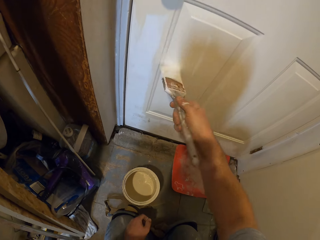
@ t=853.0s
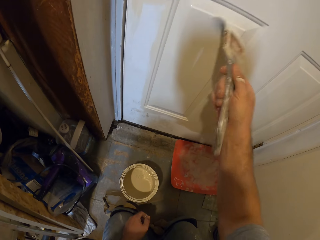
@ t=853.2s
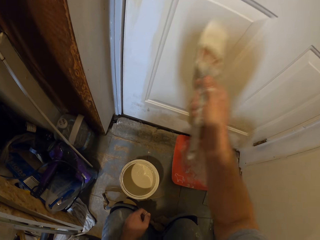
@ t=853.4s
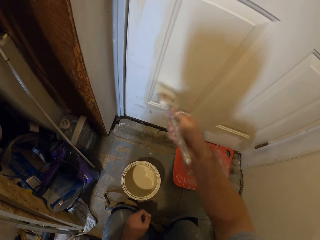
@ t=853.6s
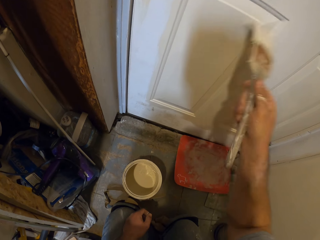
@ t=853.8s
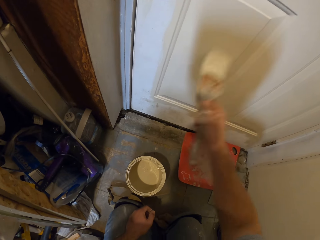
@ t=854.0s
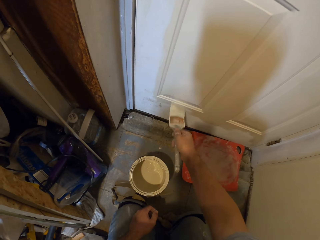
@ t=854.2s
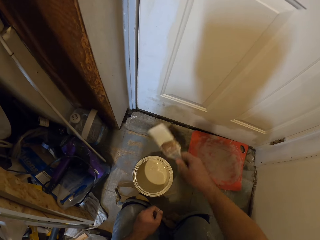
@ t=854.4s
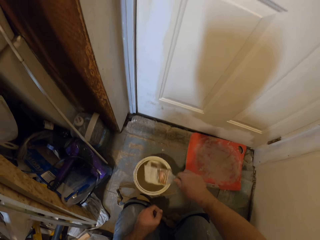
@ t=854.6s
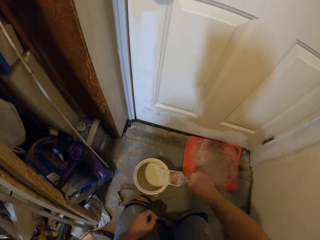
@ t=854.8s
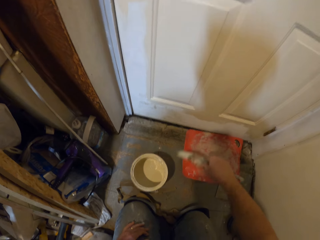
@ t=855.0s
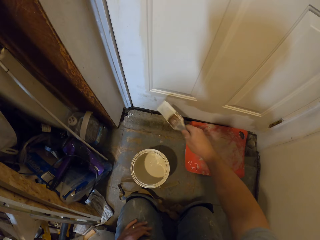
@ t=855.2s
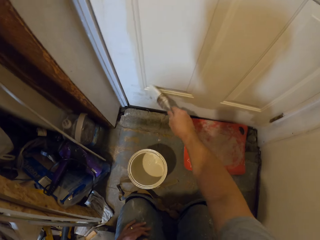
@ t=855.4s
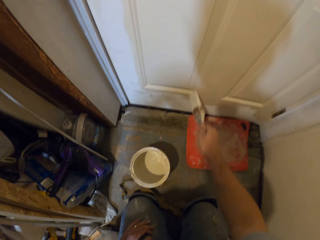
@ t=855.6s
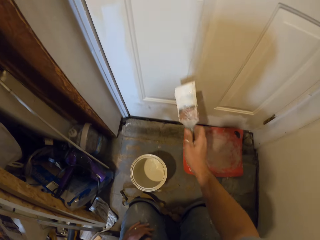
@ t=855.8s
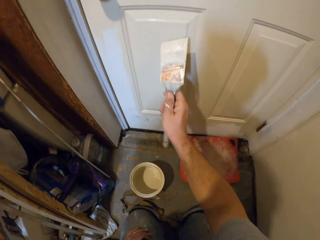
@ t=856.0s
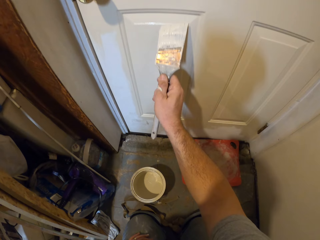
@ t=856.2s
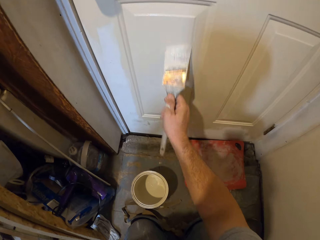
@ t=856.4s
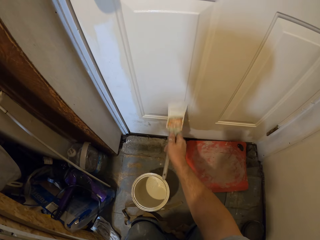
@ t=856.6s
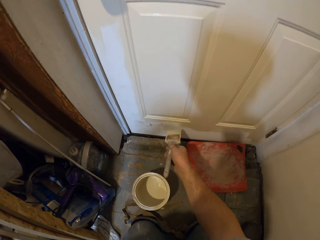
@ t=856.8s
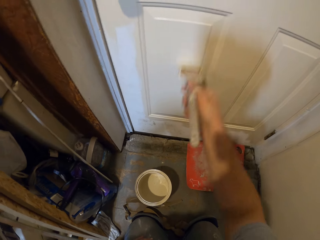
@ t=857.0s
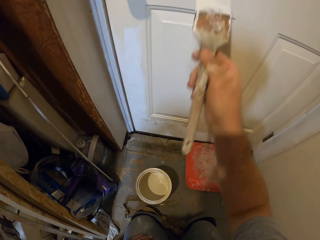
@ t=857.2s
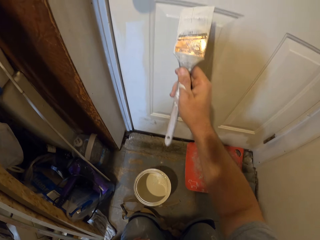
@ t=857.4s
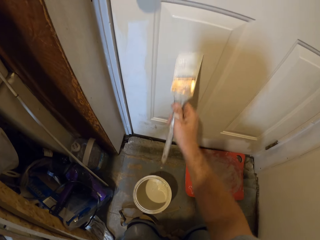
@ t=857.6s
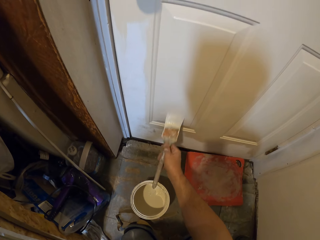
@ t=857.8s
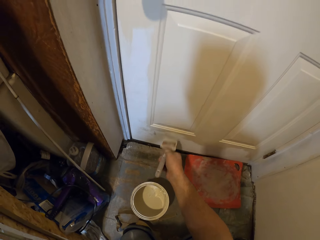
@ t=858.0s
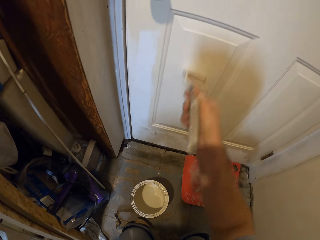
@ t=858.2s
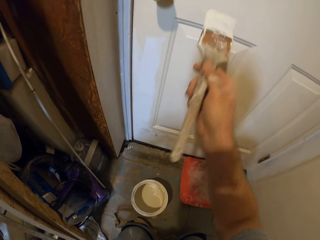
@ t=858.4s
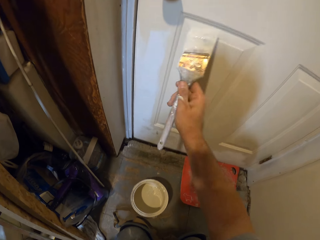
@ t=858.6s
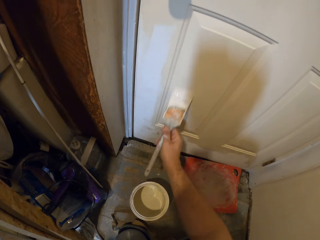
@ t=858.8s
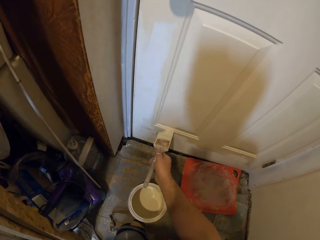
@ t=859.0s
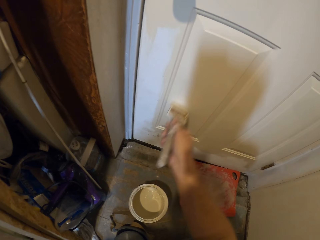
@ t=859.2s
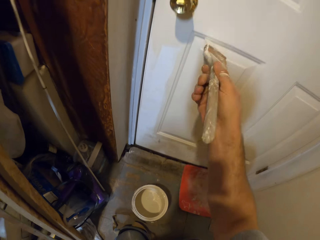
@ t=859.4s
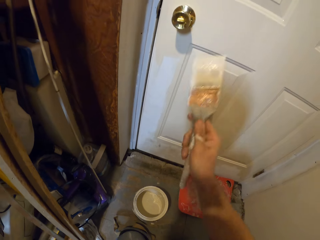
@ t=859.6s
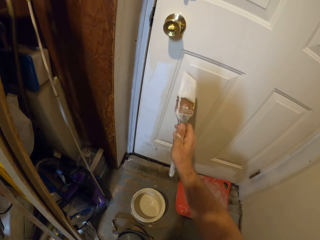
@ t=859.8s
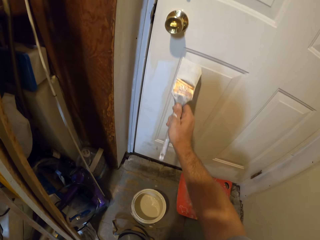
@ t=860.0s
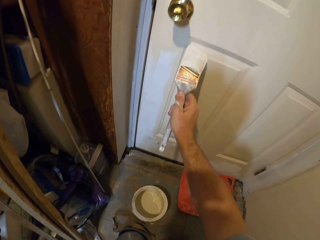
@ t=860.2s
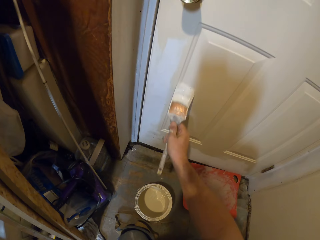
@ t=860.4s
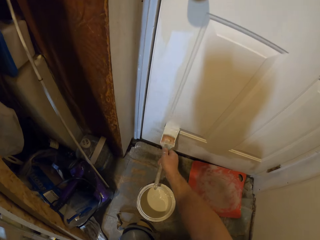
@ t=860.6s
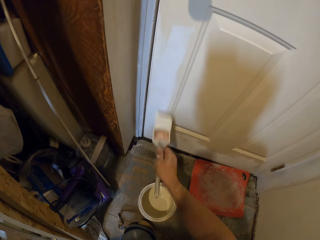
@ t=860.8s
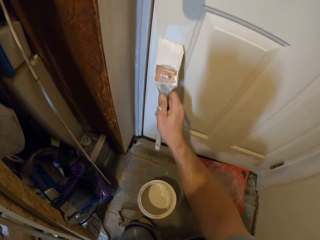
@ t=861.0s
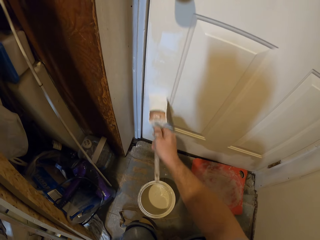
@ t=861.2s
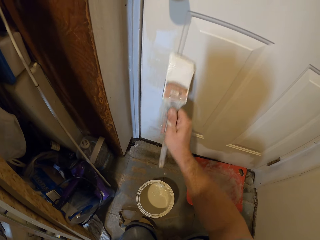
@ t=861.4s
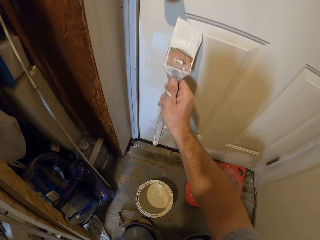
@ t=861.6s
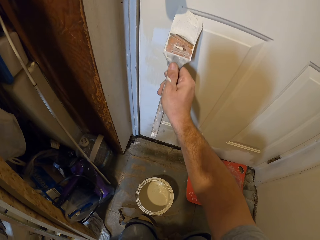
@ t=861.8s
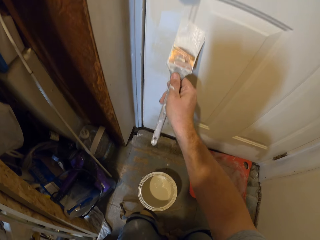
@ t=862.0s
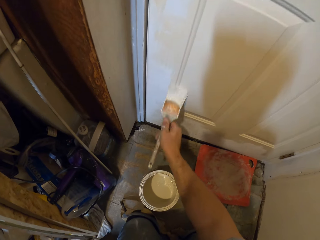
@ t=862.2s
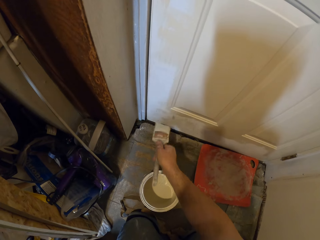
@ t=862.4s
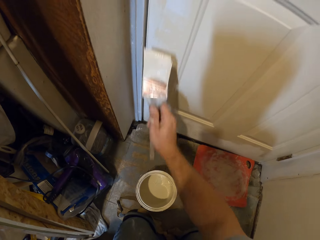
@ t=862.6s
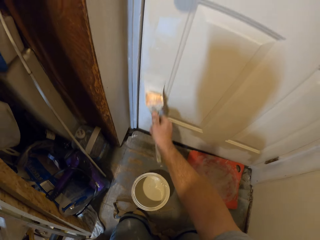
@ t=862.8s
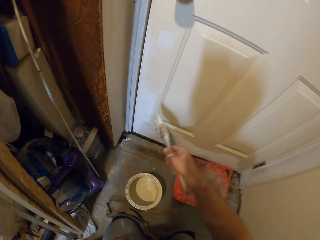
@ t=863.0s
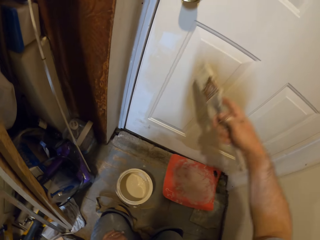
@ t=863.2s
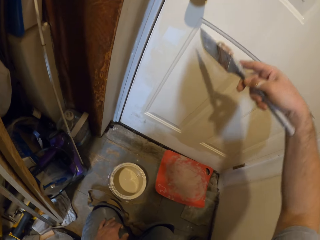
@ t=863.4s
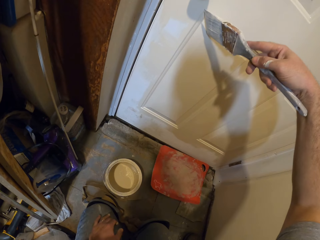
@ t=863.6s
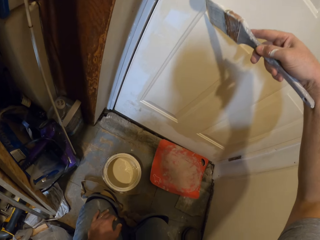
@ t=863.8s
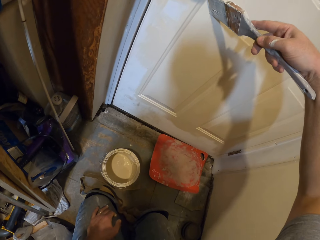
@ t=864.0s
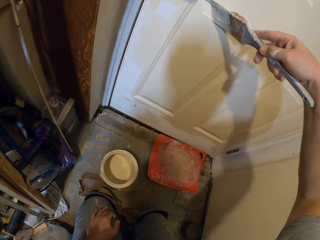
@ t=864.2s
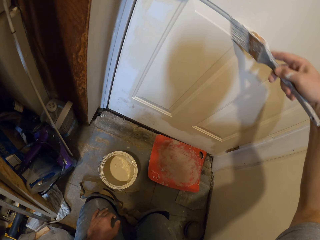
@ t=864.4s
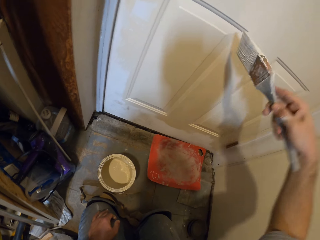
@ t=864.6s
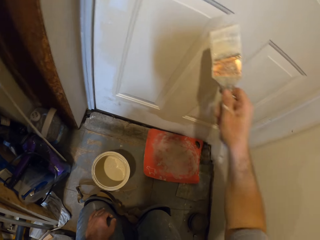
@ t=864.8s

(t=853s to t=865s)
The camera wearer dips the brush into the paint, removes the brush from the paint, and applies paint on the door.

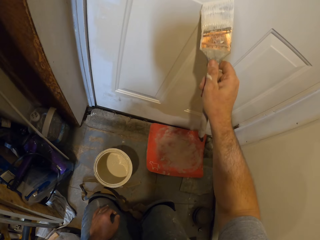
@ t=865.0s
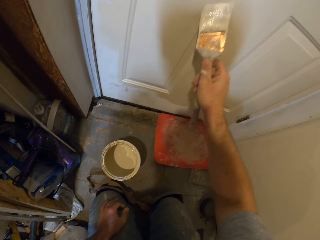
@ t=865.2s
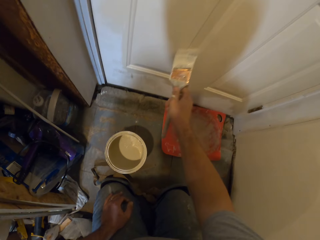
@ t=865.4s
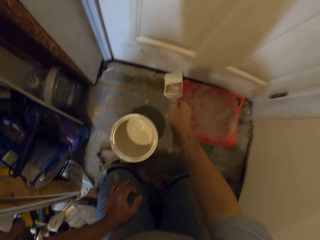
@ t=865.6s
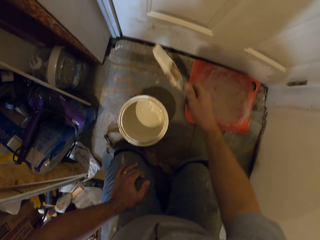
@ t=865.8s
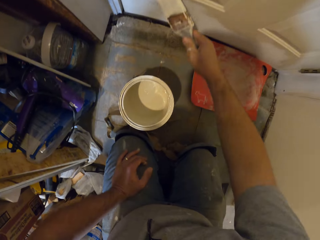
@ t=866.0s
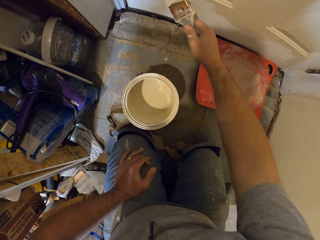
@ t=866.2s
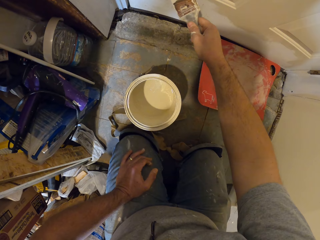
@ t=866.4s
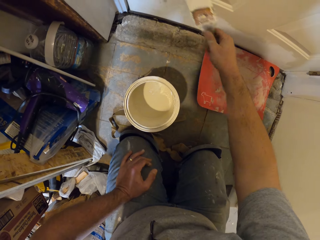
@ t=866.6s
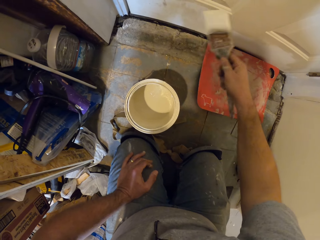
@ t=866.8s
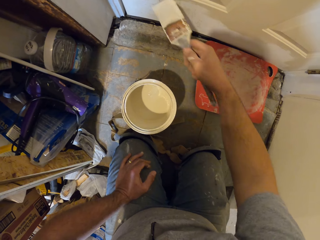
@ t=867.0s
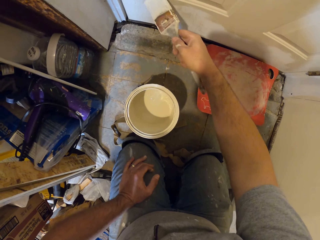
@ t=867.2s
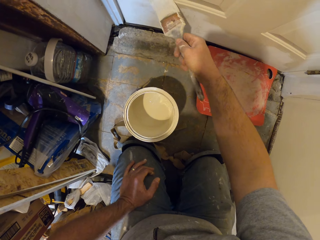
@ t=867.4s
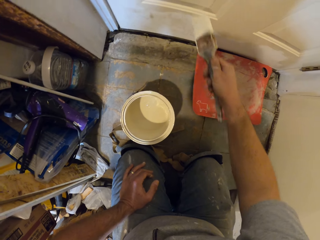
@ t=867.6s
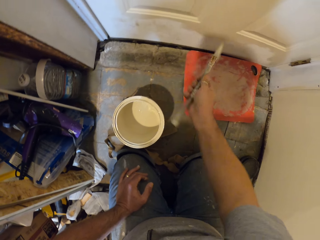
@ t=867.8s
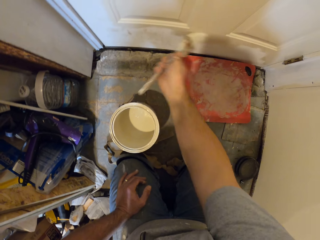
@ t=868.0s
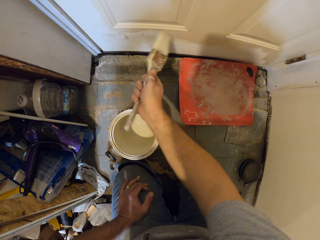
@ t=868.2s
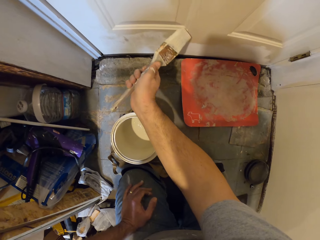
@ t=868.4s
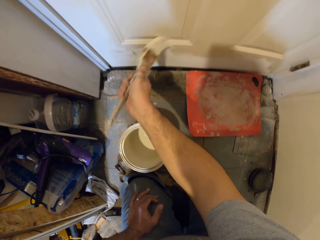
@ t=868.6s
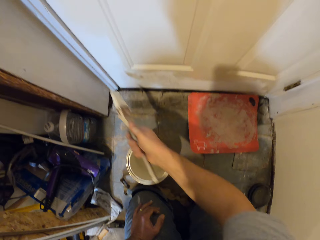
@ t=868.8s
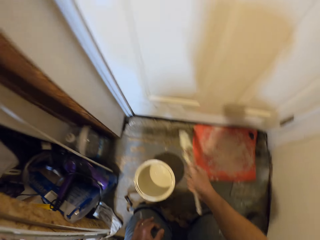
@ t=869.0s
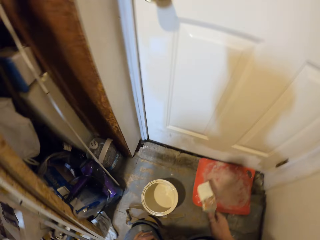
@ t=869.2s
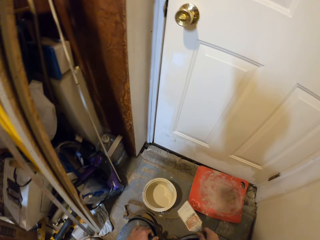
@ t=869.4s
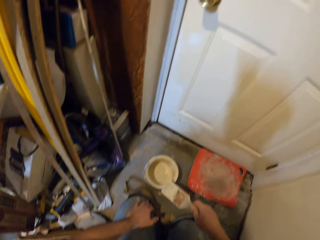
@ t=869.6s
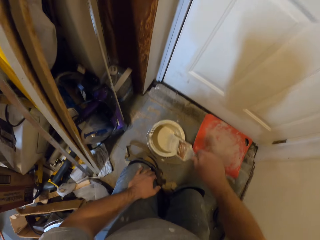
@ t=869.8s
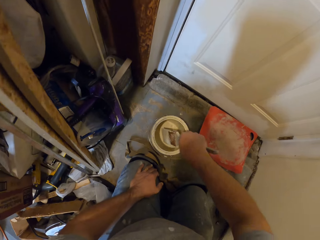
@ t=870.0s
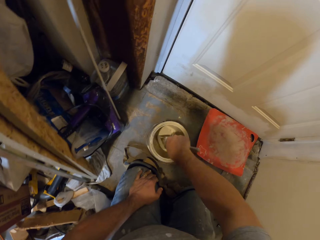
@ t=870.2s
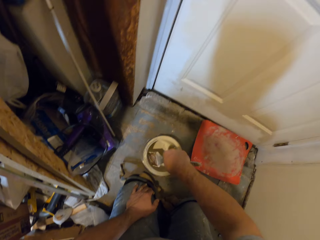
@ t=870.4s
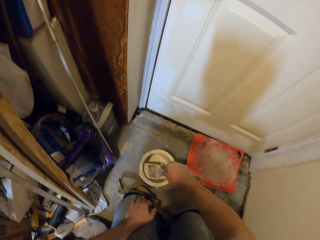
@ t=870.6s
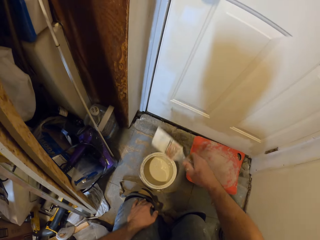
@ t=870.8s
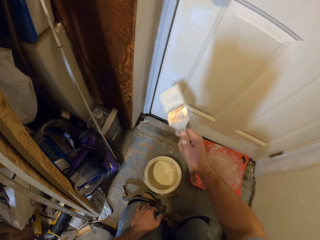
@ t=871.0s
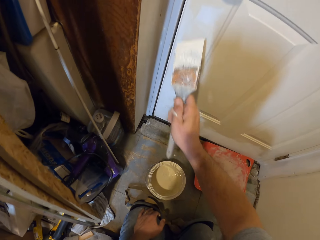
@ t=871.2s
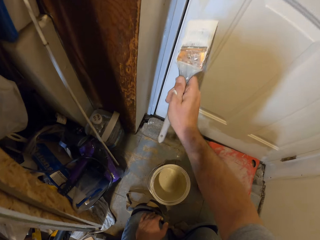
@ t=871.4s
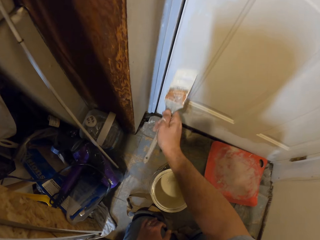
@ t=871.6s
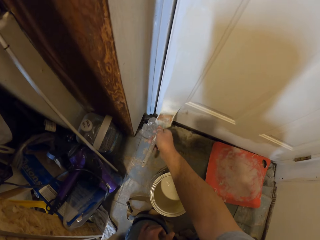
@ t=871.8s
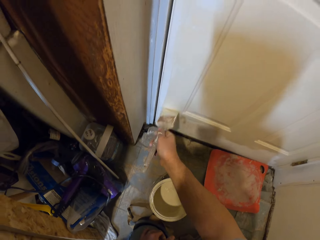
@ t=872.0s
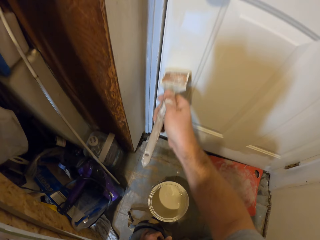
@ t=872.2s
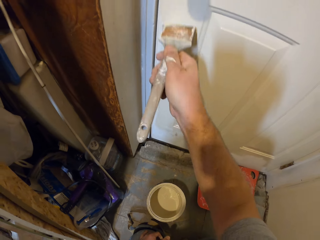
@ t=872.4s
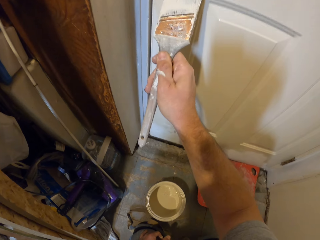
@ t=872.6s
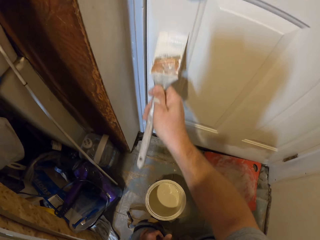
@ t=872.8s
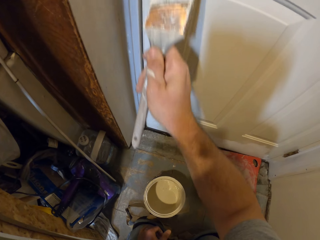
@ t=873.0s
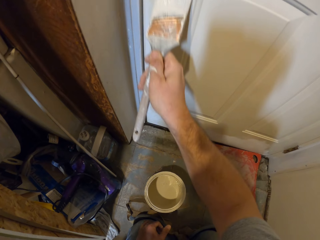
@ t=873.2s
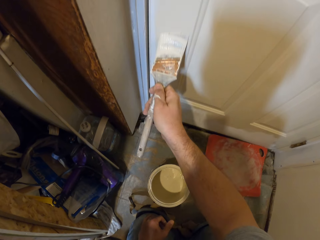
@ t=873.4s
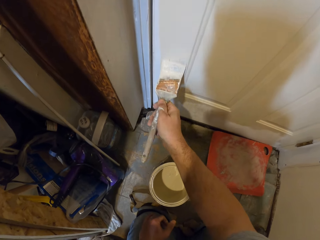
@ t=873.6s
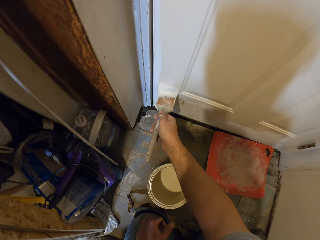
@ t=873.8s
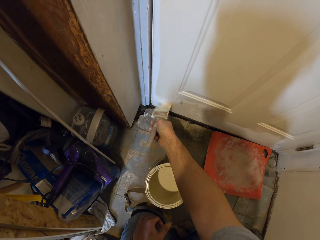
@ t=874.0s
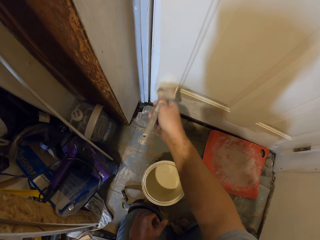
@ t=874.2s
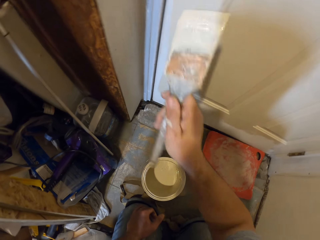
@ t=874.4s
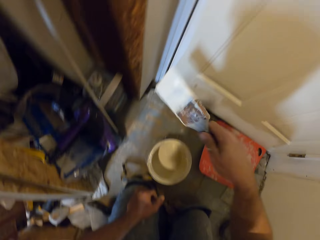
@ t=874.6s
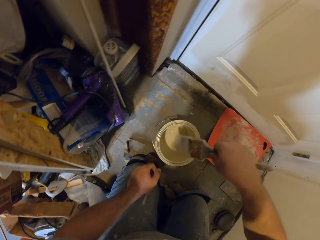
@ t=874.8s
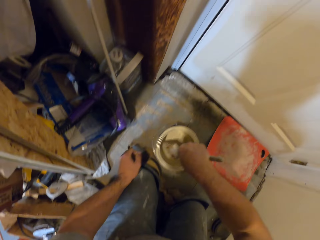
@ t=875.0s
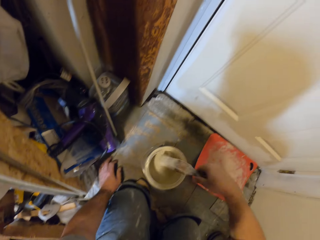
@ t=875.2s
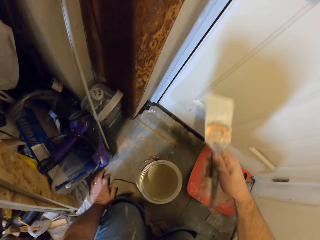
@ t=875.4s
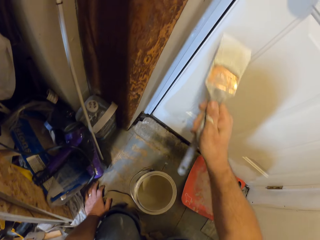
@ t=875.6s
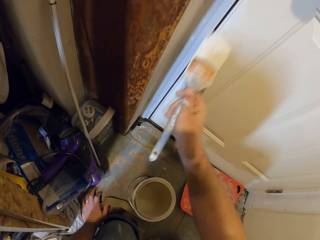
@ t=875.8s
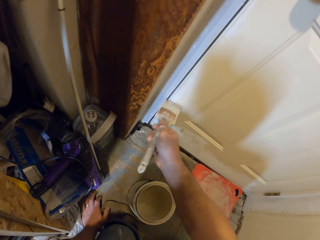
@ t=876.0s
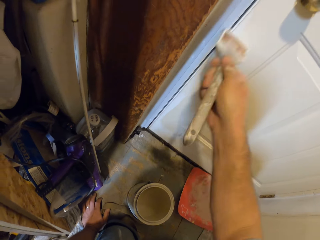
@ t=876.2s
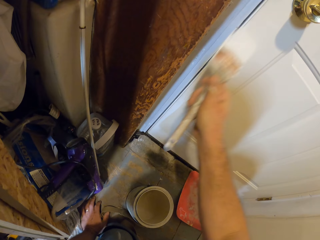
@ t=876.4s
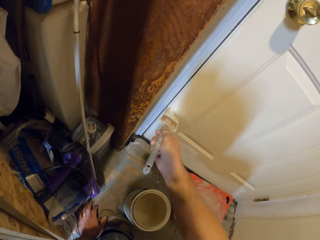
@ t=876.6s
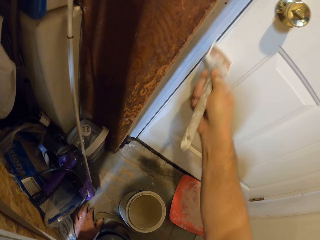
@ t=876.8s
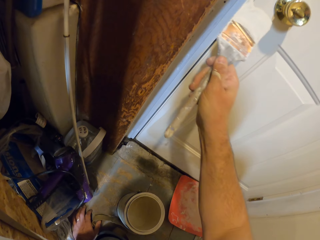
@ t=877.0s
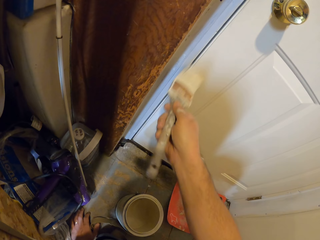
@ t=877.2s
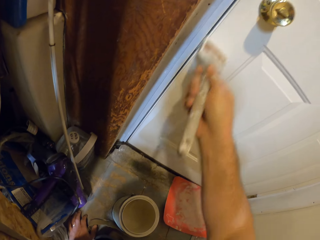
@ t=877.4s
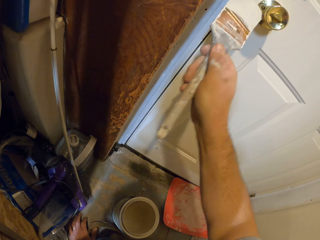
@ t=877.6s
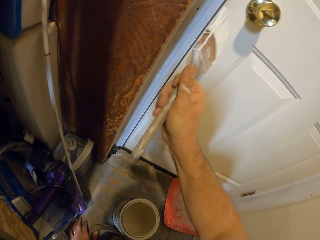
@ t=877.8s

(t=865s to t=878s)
The camera wearer dips the paint brush into the paint container. They remove the brush from the paint and paint the door with the paint brush. They dip the paint brush into the paint container, paint the door with the paint brush, and remove the brush from the paint.
